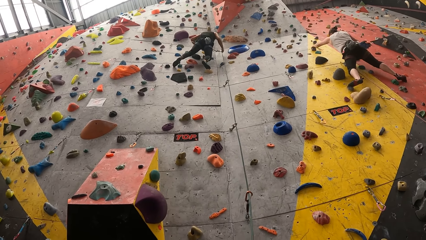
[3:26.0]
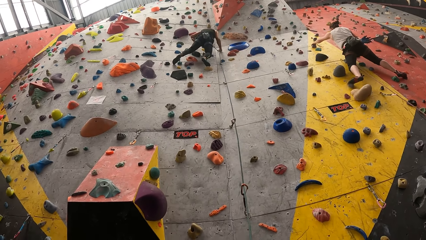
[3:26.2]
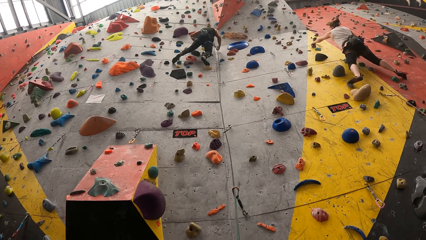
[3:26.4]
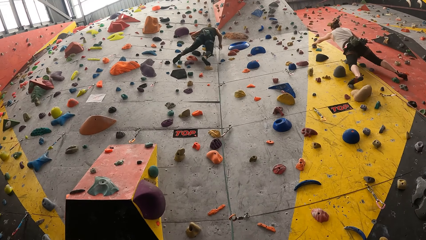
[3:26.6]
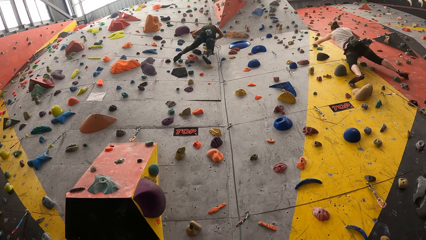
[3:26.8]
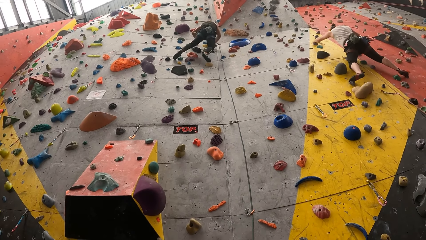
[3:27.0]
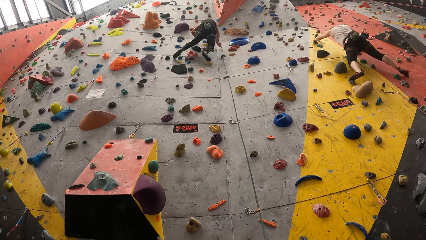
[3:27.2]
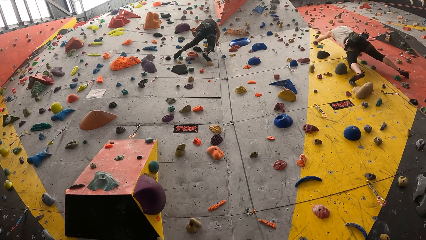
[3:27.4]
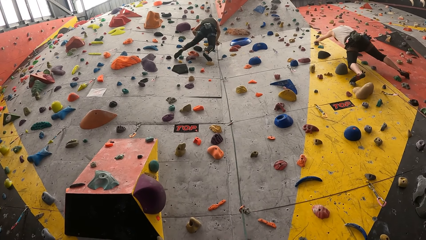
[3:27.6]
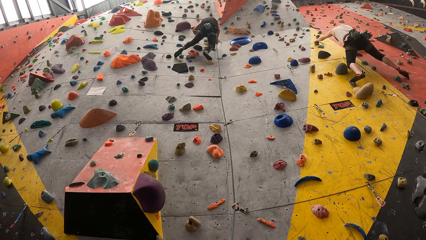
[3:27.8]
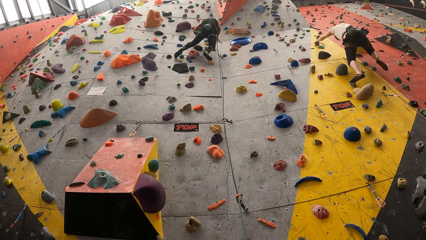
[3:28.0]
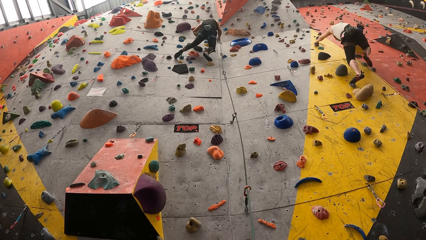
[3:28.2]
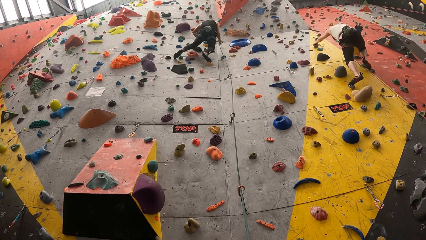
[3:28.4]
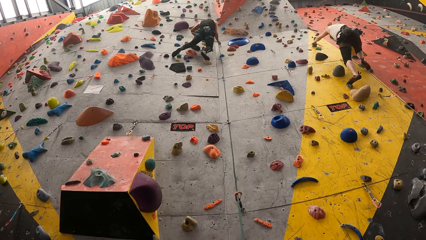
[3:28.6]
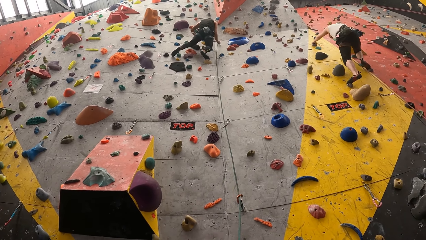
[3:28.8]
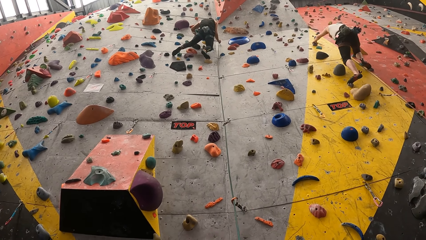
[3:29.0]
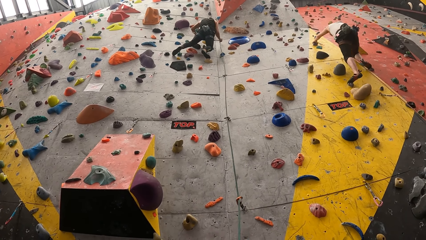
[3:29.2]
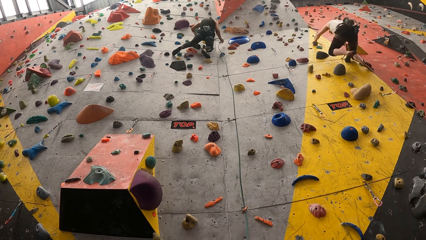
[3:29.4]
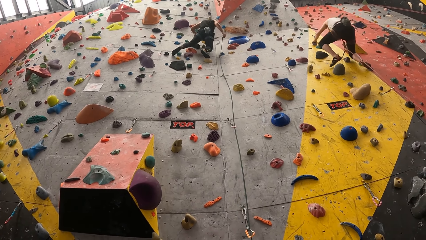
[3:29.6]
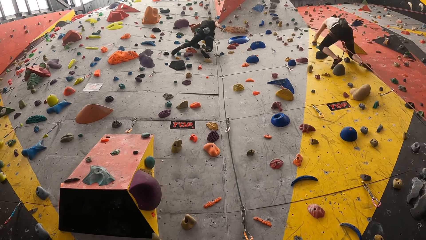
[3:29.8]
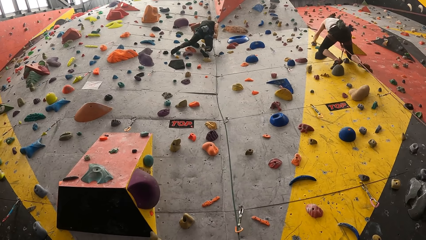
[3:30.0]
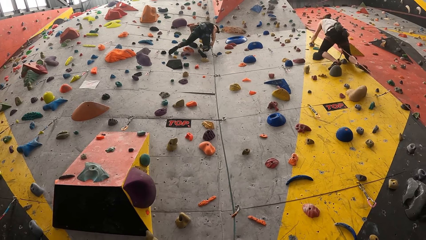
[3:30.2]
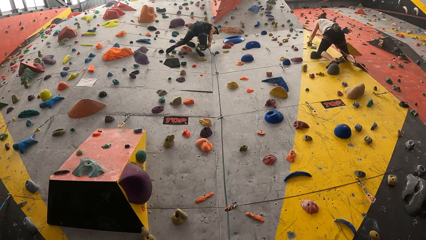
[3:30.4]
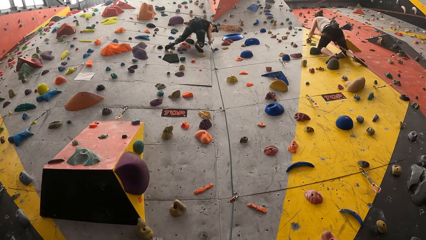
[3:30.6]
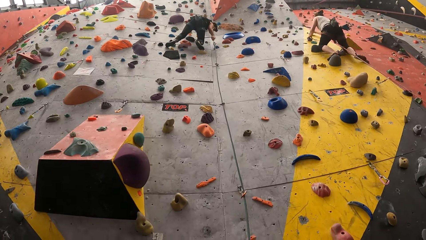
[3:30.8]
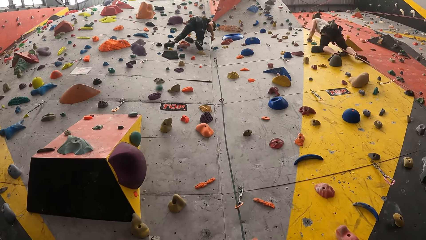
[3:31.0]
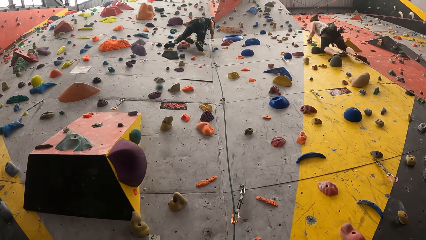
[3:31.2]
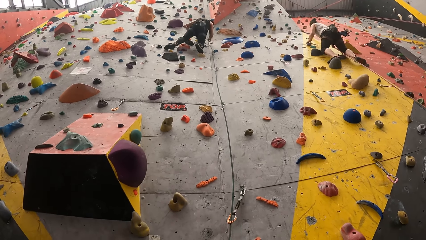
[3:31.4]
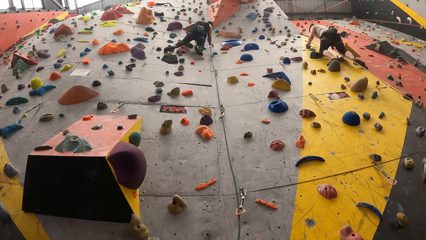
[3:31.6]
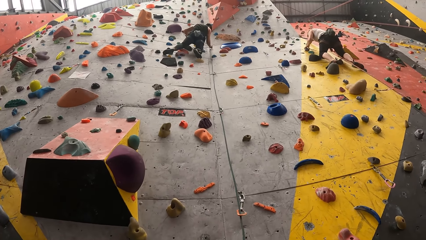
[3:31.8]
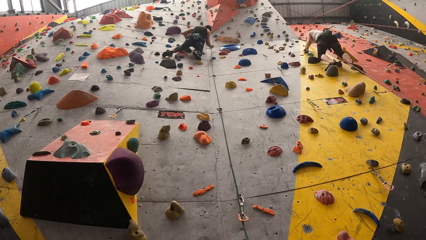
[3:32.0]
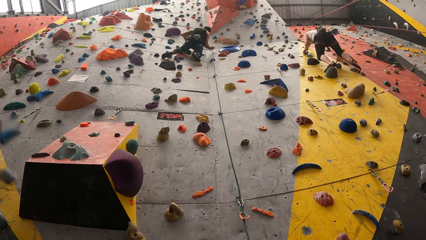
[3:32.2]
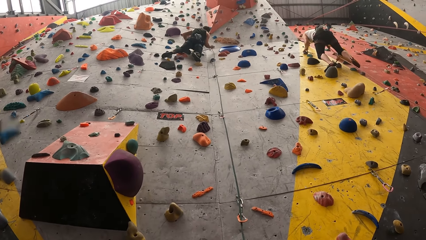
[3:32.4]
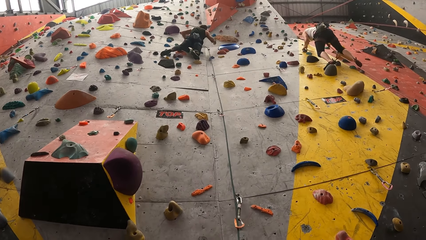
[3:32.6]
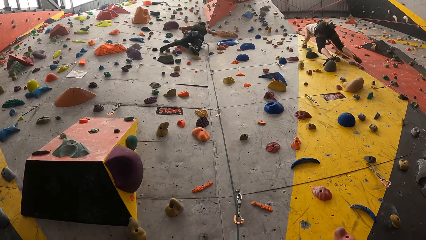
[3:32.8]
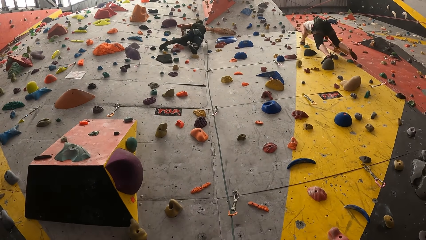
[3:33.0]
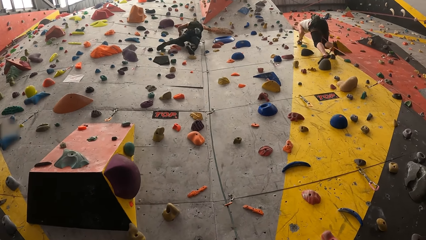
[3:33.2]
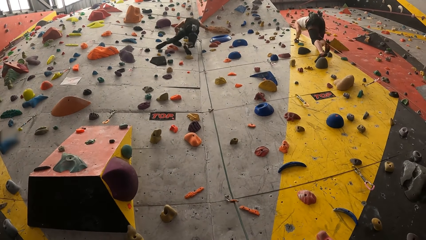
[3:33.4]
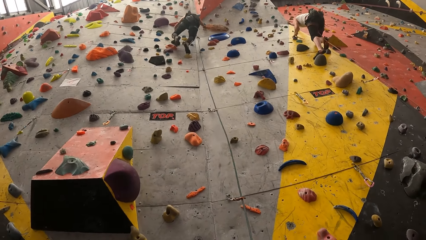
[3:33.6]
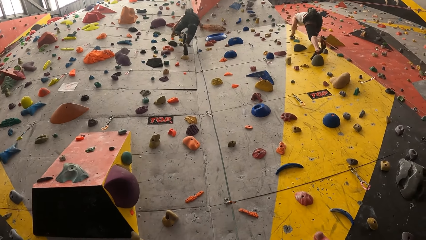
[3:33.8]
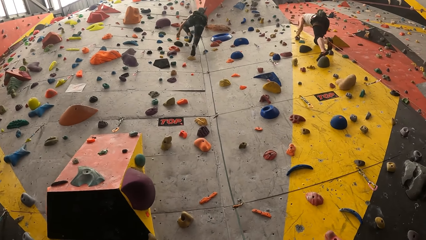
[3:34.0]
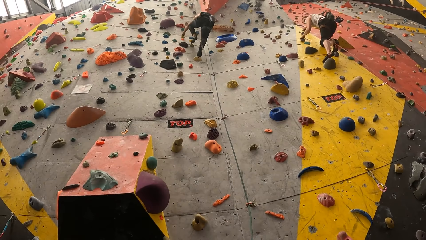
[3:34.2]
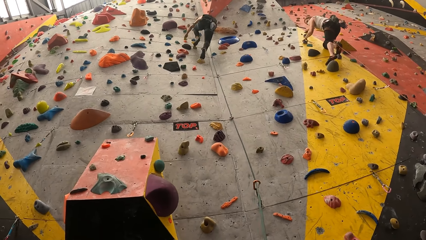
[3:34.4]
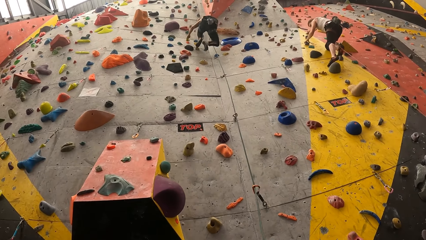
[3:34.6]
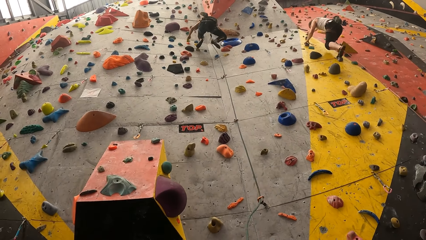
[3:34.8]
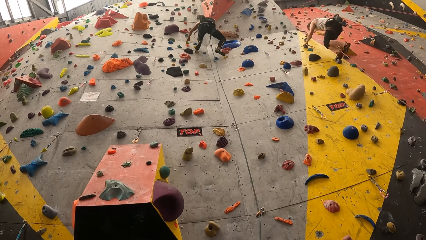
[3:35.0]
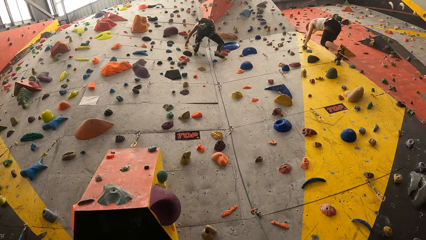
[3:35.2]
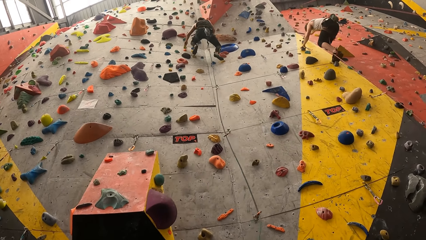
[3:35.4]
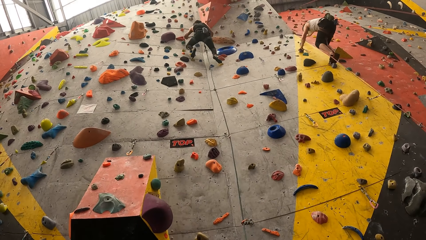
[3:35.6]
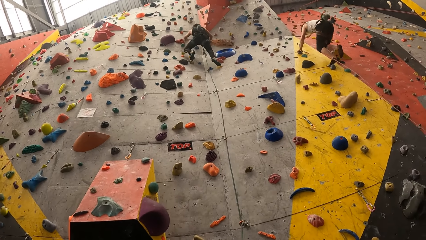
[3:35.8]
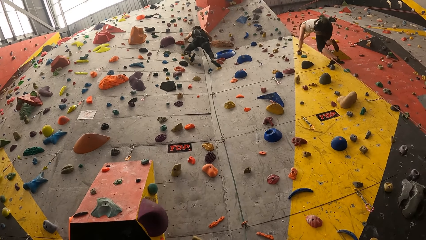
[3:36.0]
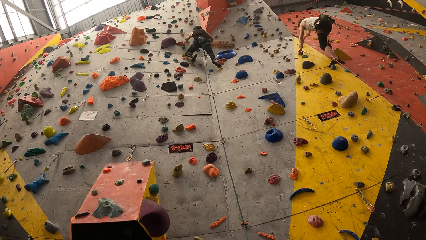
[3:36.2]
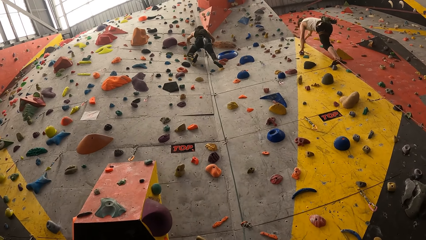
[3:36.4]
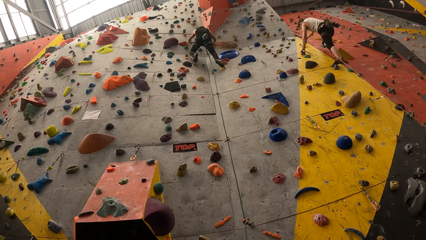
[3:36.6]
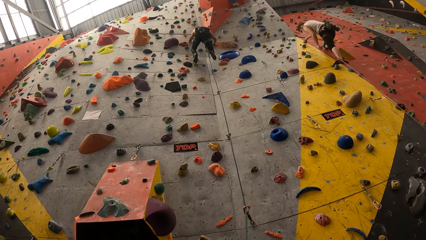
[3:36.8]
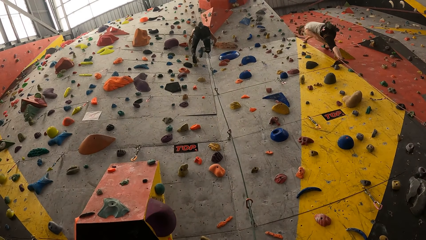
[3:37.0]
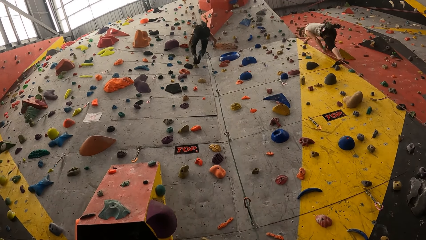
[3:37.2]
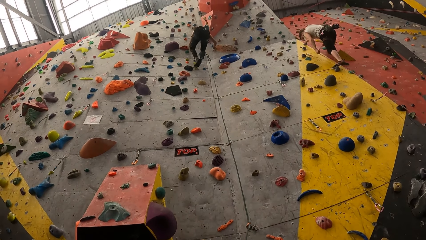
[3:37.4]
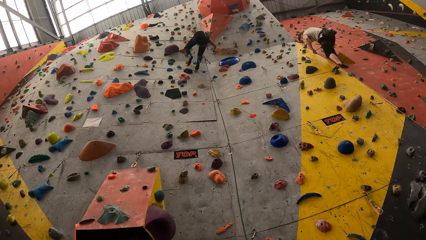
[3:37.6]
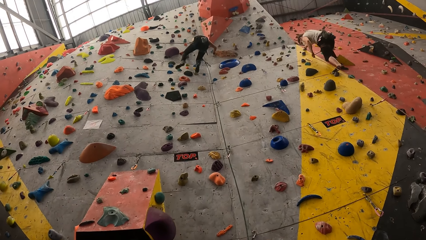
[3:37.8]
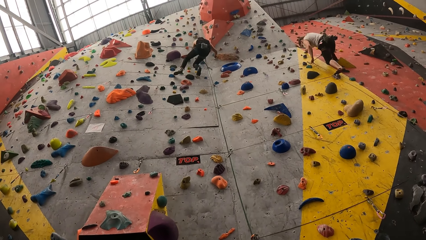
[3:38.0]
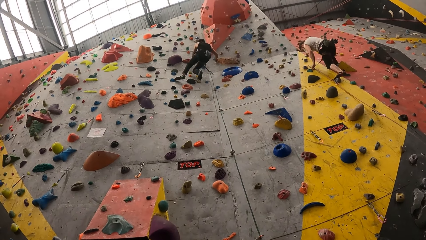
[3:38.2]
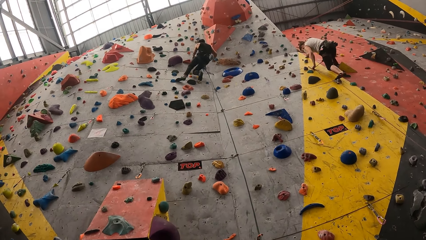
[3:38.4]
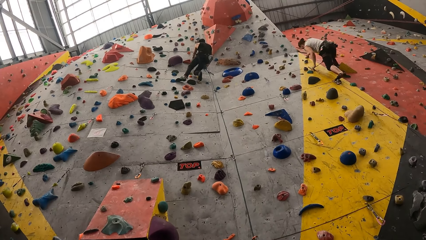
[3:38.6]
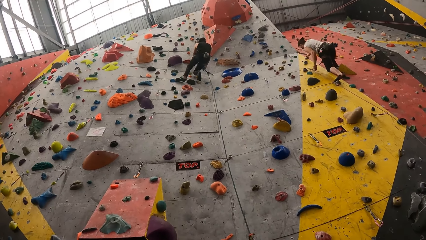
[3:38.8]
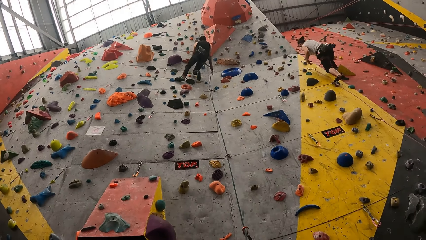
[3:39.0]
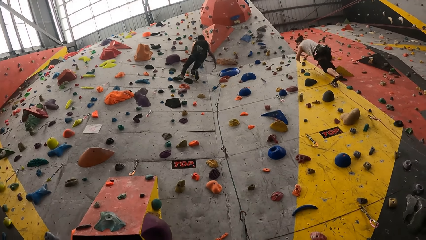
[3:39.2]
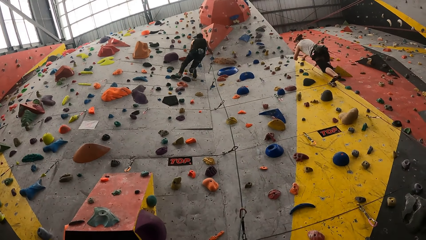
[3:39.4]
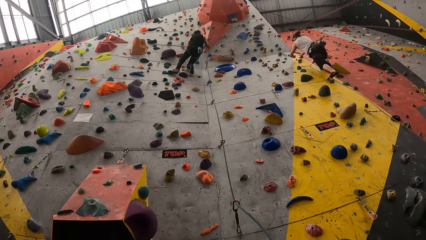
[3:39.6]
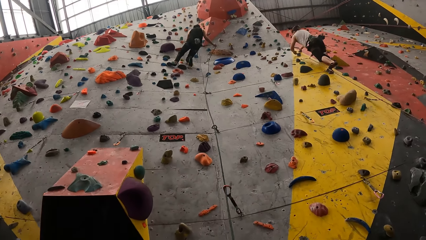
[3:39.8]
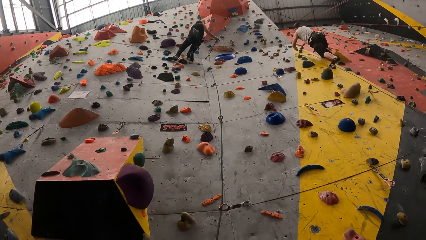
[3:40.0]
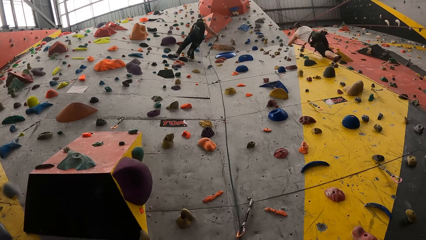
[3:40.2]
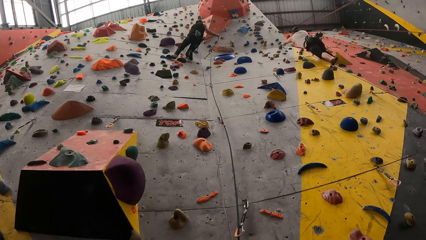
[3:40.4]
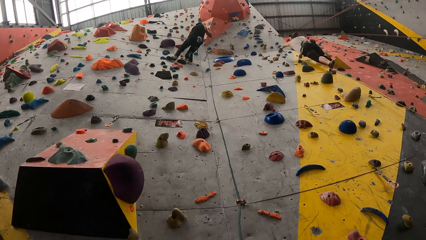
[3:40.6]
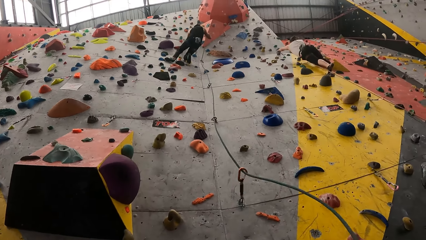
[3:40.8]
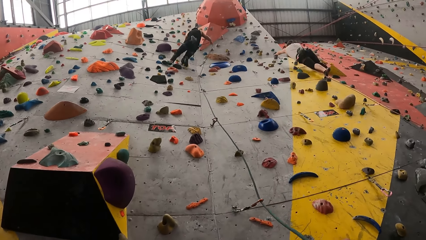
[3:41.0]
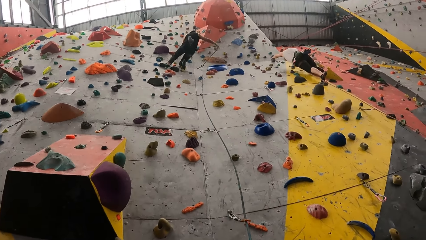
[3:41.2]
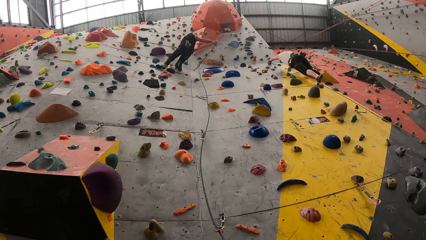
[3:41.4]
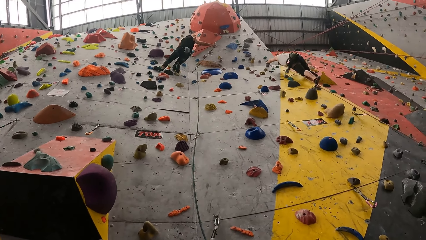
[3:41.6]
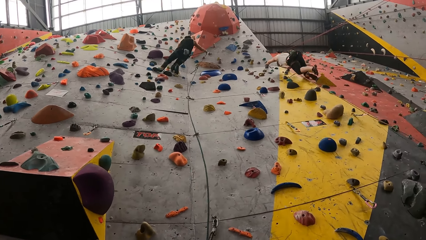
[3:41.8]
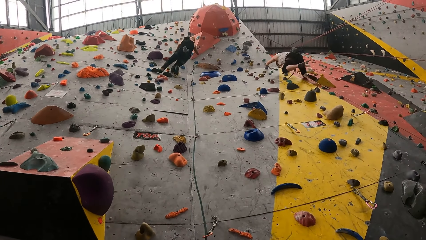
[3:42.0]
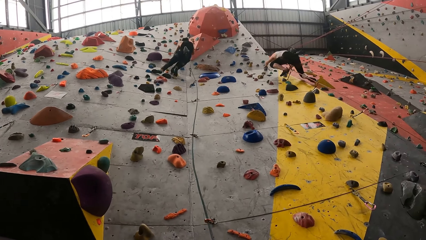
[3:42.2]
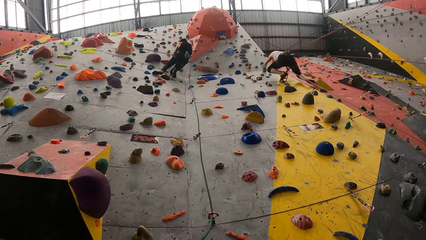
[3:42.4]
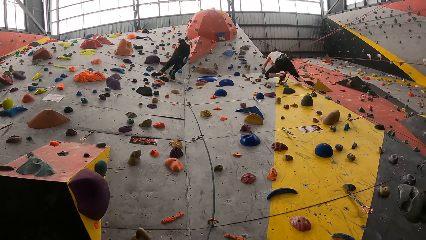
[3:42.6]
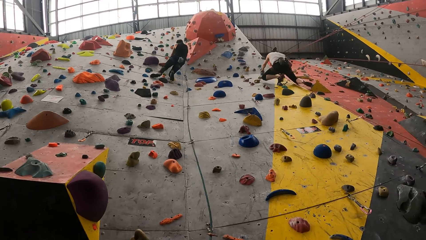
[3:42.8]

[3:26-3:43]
A man puts chains in a rope and climbs a wall. A lady climbs the wall. The man pulls the rope, puts the rope in a hook, holds a rock and climbs a climbing wall. The man pulls the rope and aligns the climbing rope.
